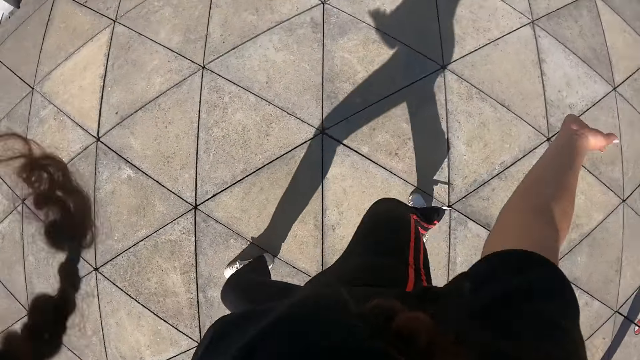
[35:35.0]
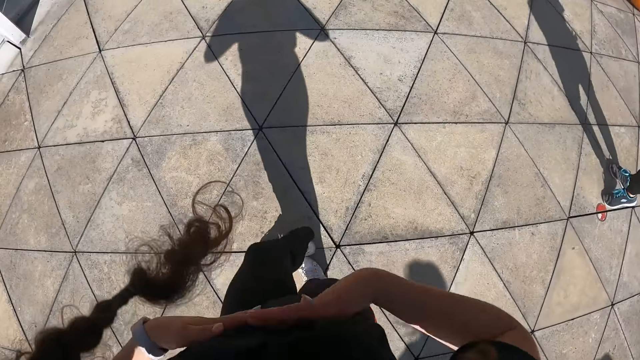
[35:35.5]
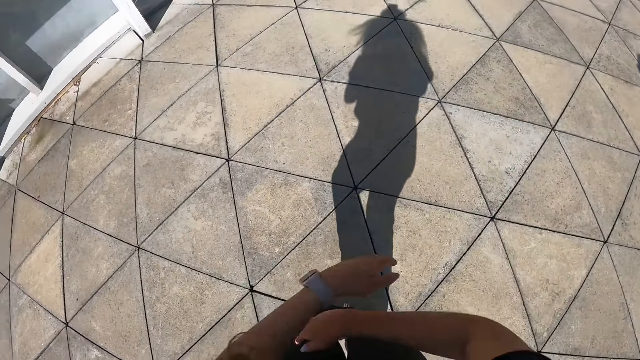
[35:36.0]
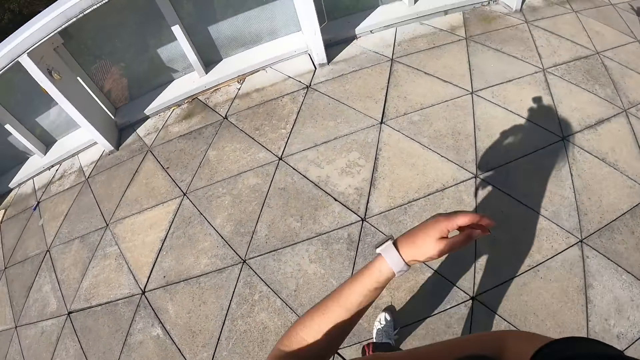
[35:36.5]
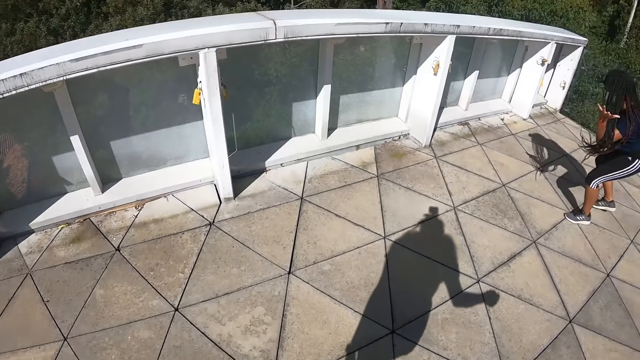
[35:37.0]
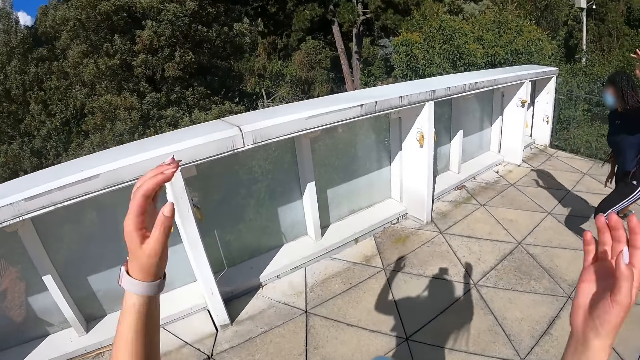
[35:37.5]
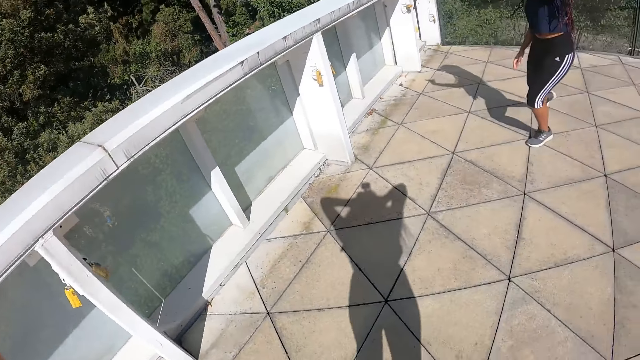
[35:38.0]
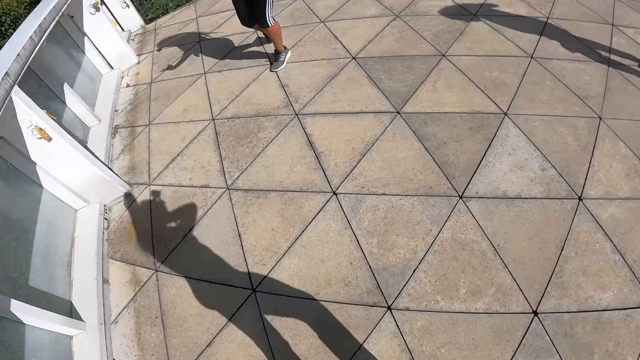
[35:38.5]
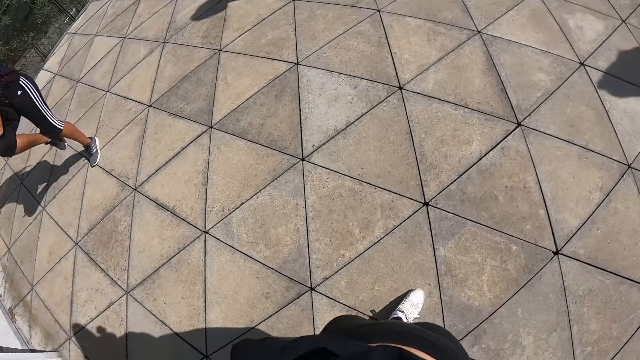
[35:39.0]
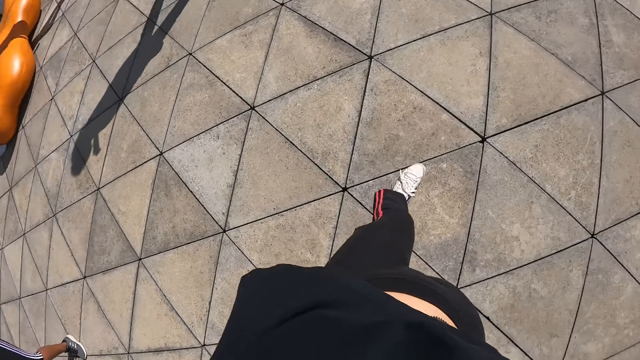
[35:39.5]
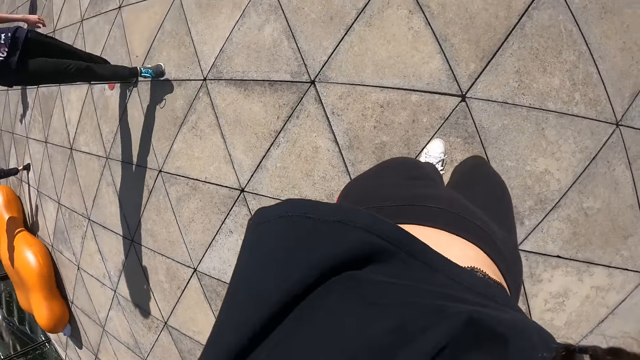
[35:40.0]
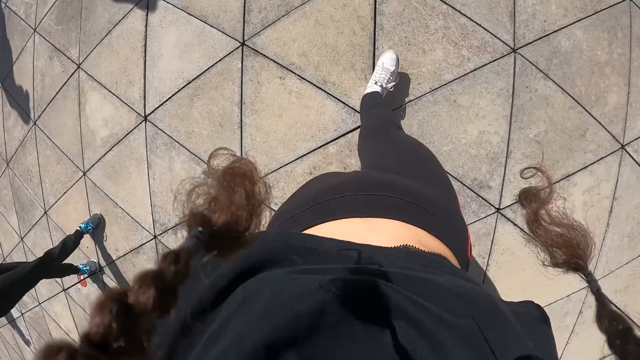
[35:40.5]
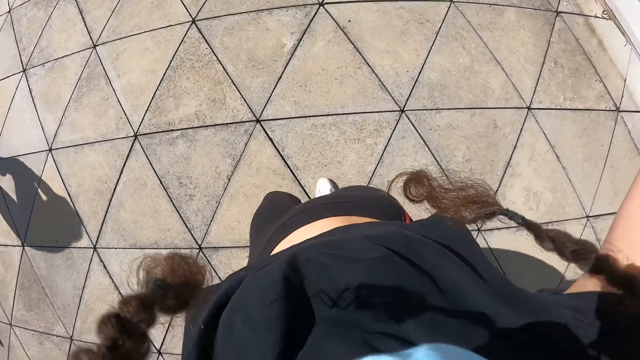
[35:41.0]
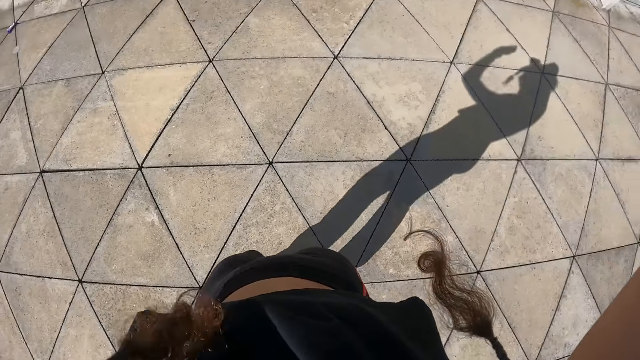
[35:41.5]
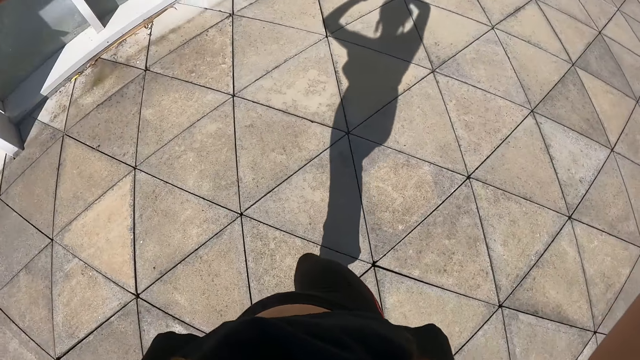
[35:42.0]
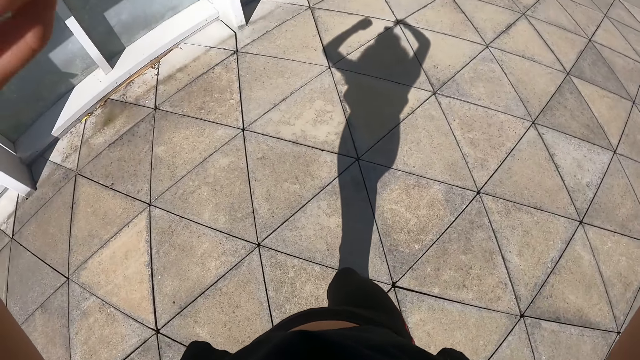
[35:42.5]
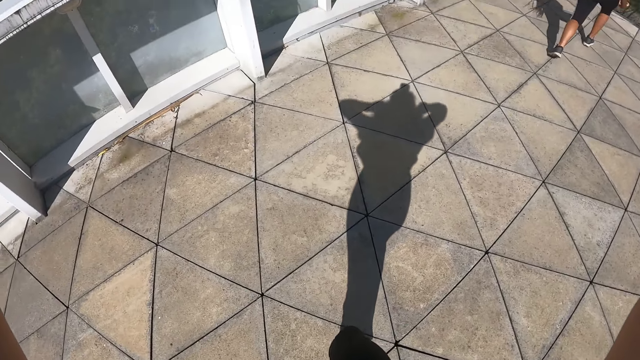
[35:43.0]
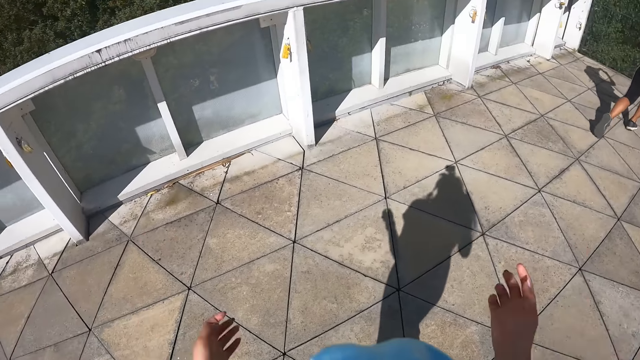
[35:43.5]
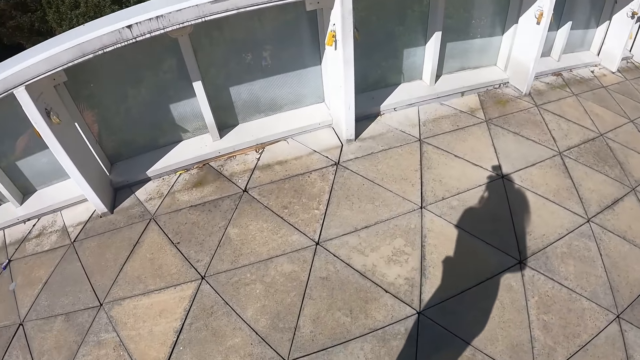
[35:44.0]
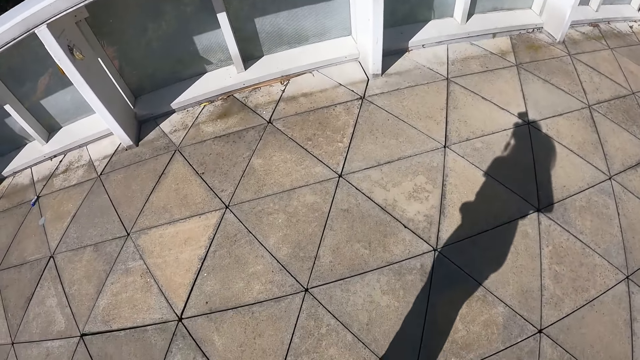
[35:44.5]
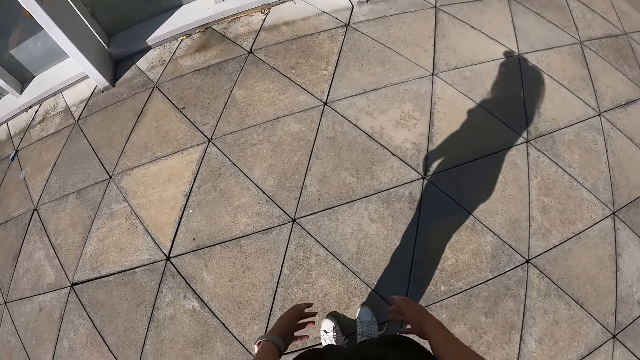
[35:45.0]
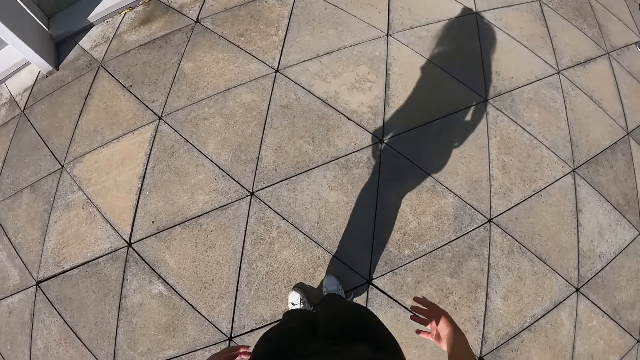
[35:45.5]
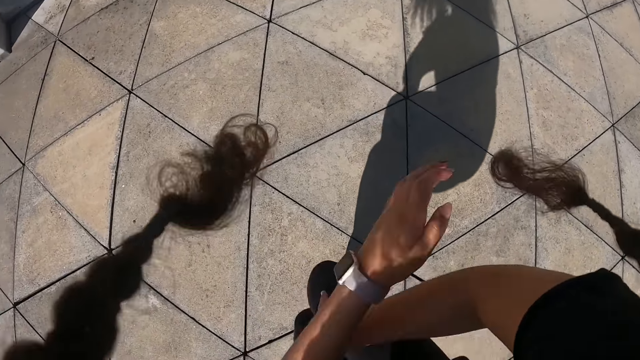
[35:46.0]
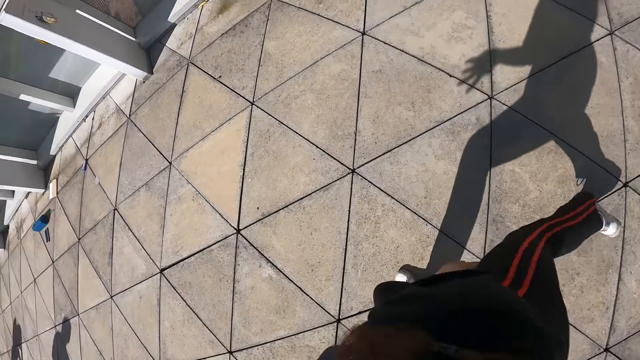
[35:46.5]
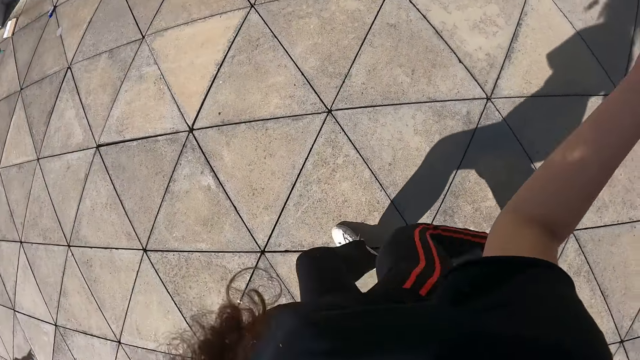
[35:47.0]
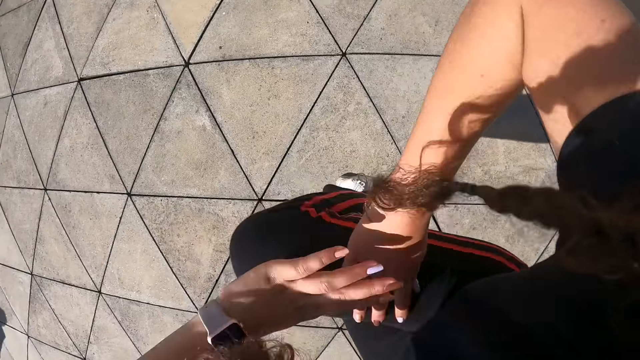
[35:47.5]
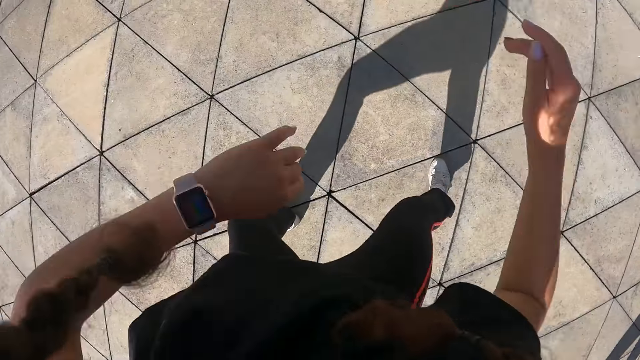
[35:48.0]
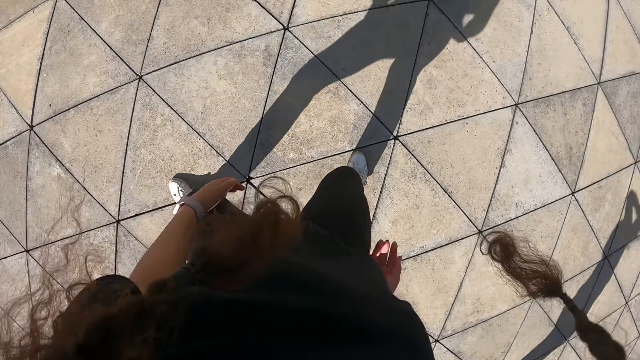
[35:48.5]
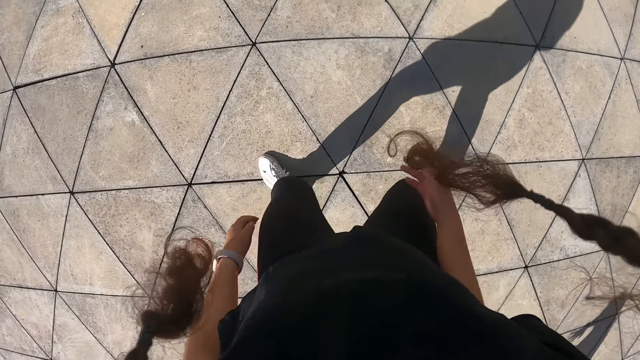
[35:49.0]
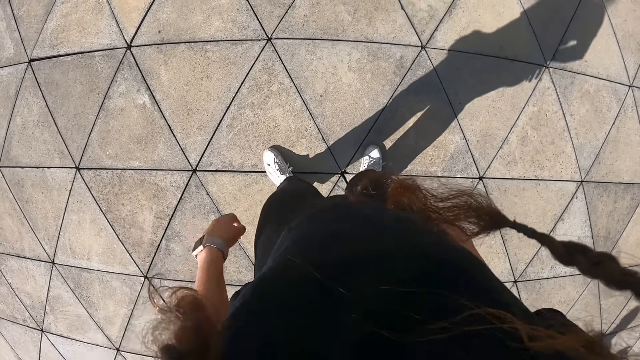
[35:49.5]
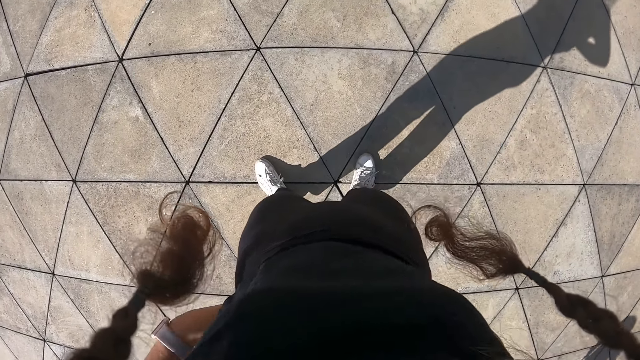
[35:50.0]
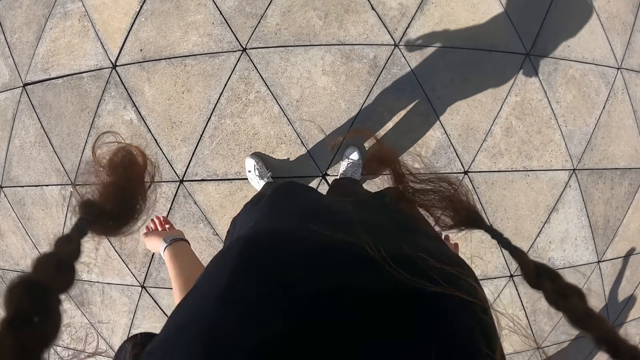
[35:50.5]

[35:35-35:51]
The camera wearer walks around. They dance.

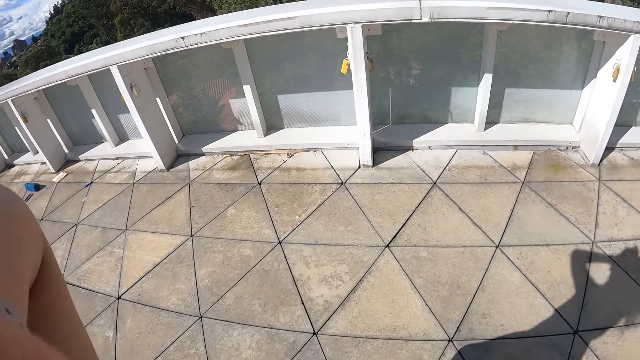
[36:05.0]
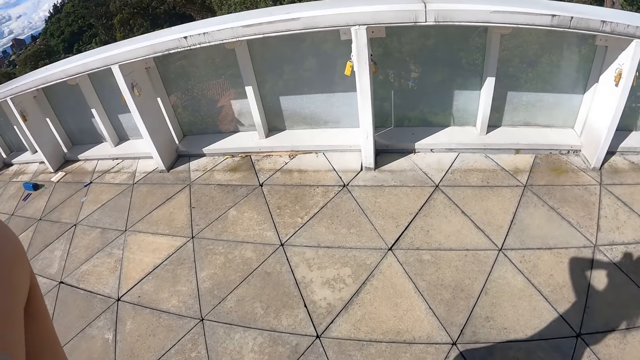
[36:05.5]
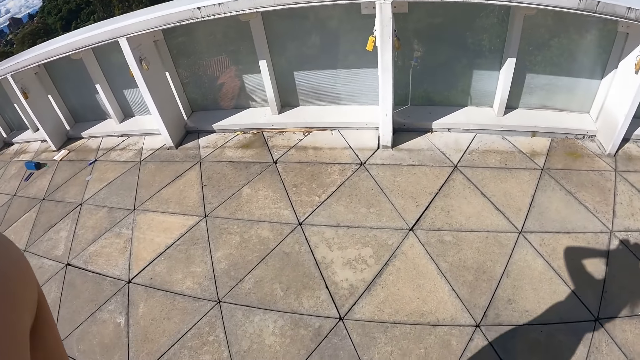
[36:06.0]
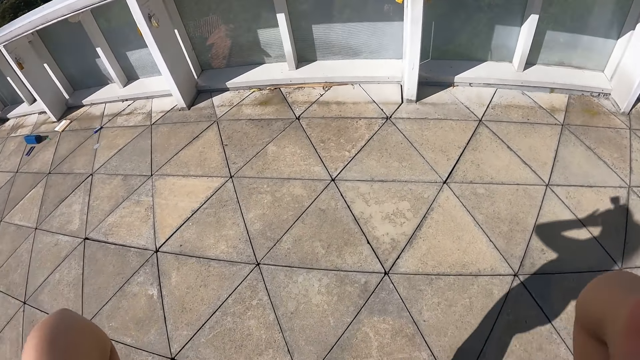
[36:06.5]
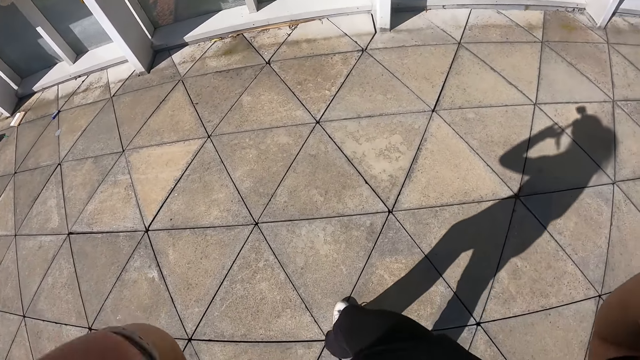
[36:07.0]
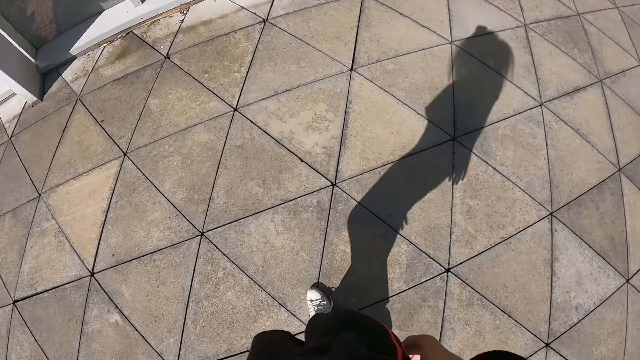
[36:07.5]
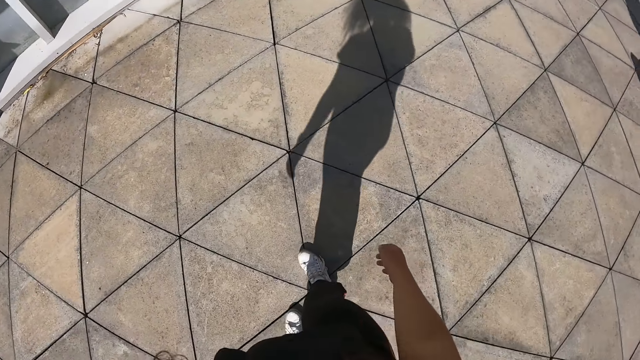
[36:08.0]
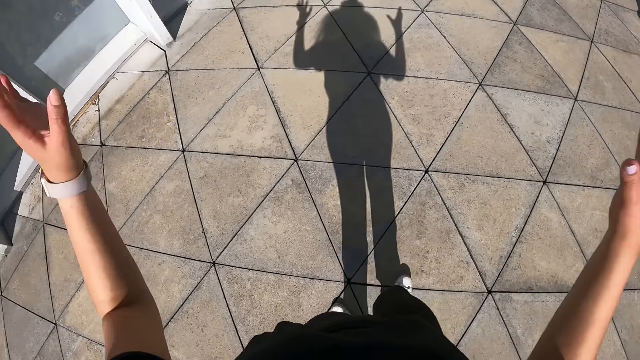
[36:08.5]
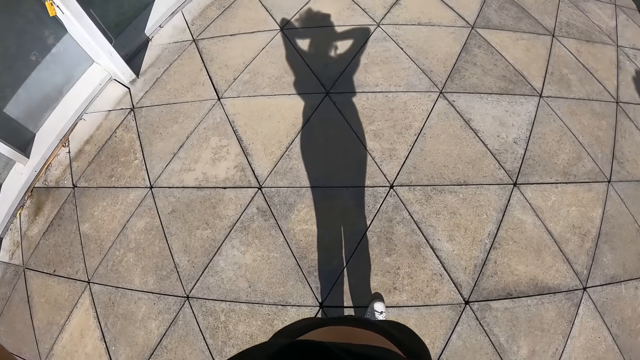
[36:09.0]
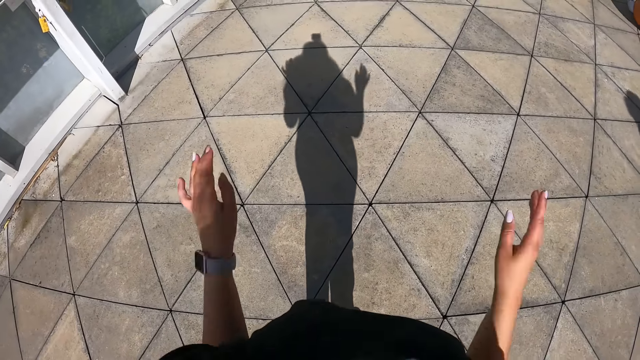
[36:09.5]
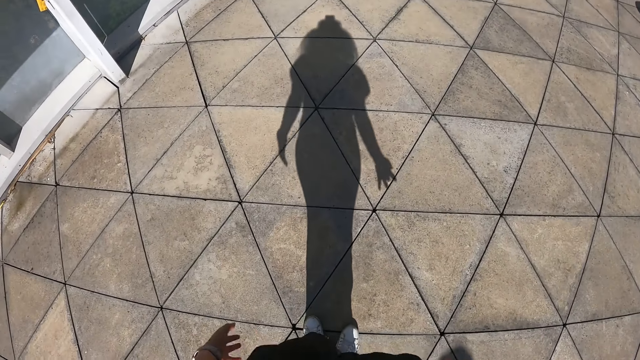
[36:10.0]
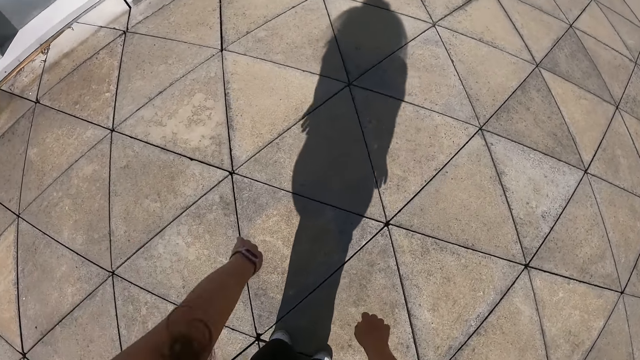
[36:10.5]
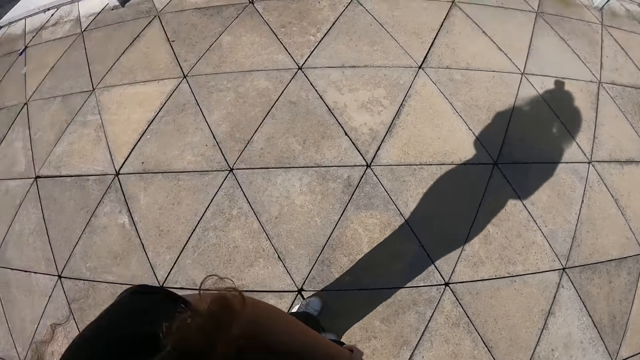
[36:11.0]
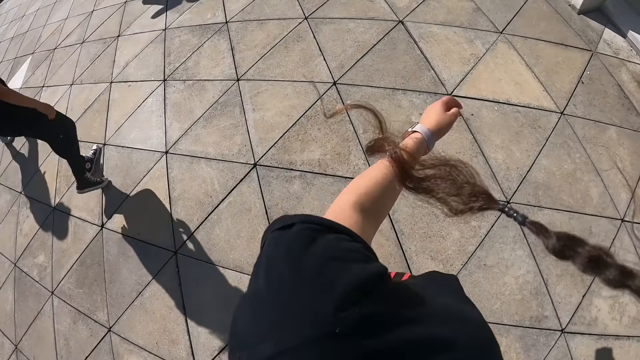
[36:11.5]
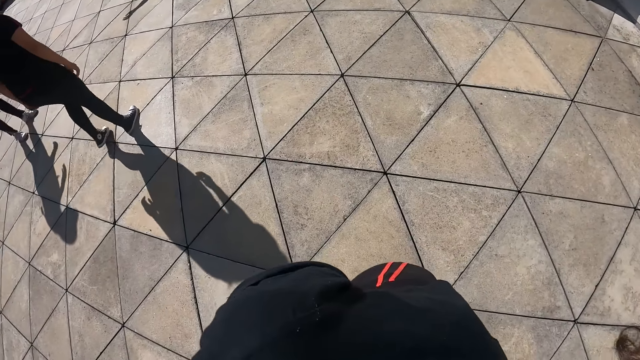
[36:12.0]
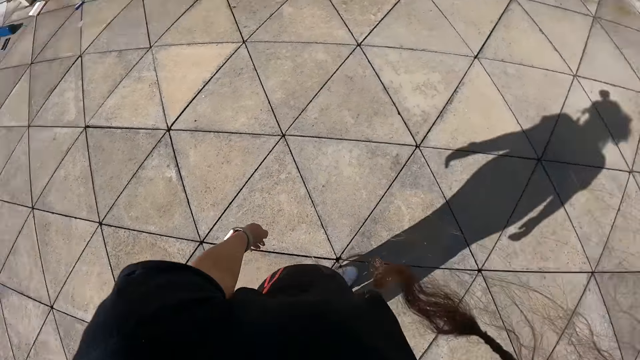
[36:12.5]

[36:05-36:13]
The camera wearer walks around. They dance. They look around.
